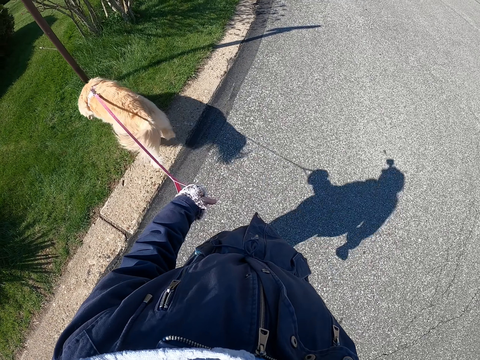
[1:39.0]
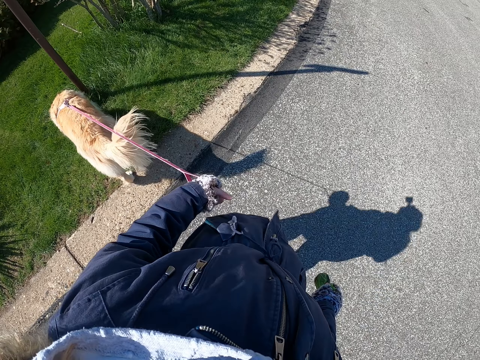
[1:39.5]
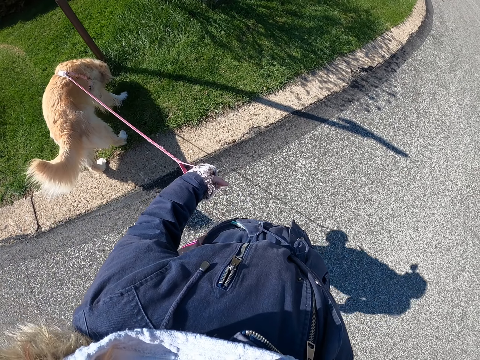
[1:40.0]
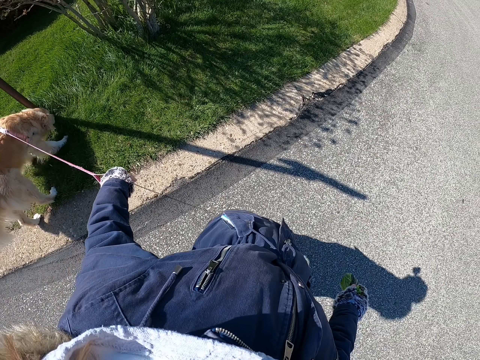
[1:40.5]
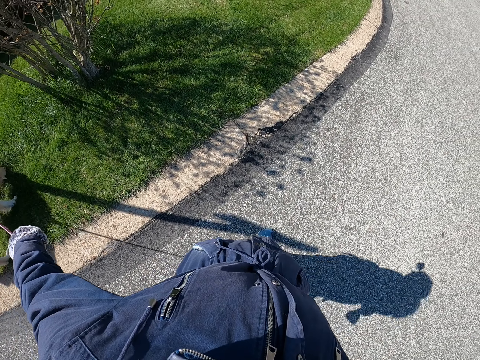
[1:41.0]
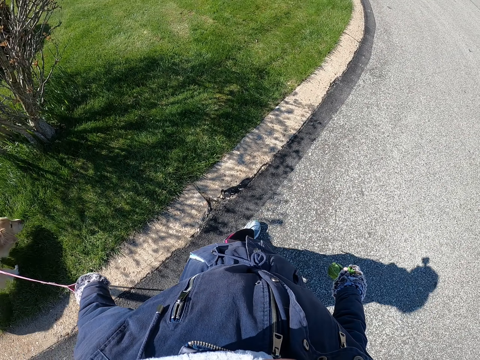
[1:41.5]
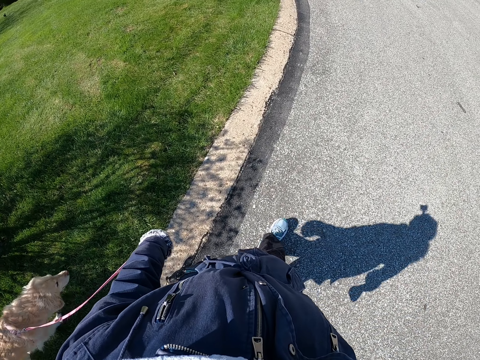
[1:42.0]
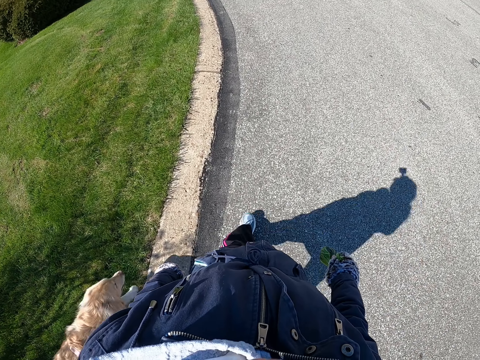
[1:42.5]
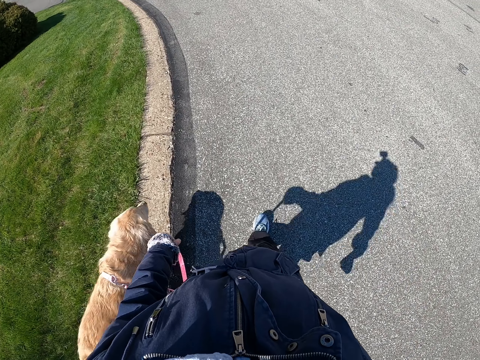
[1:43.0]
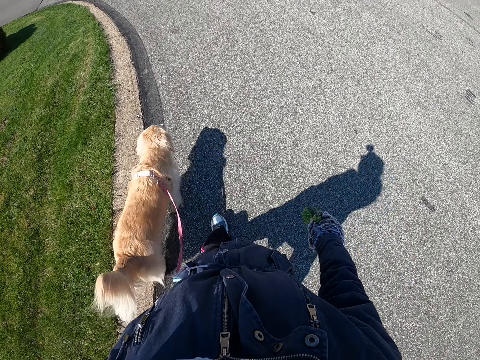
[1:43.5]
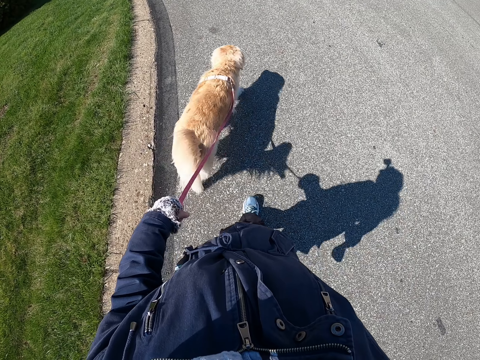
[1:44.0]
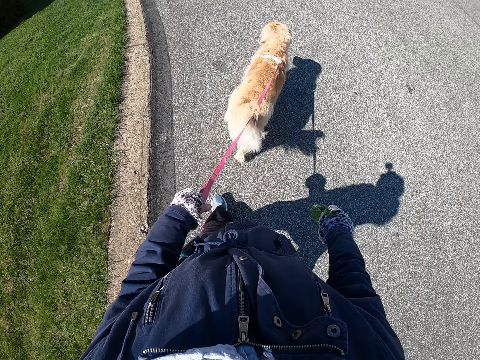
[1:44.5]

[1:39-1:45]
The camera wearer walks around.

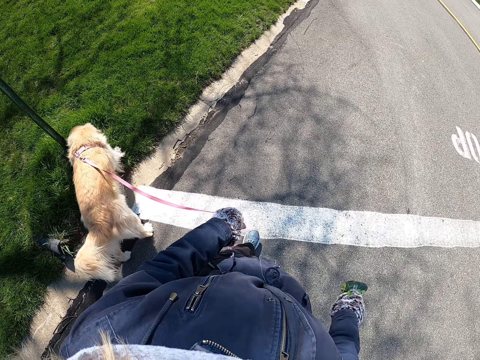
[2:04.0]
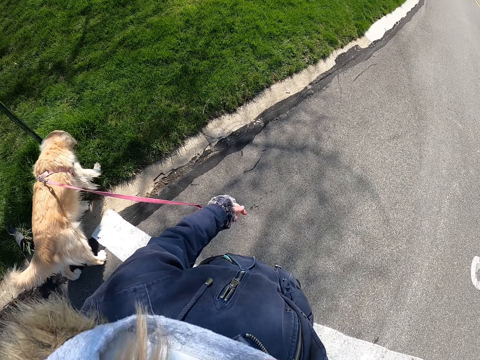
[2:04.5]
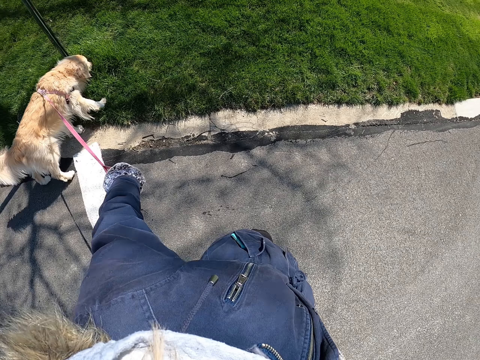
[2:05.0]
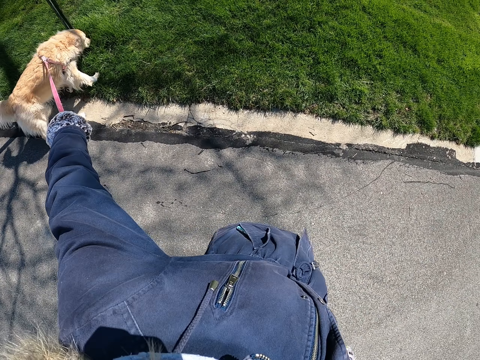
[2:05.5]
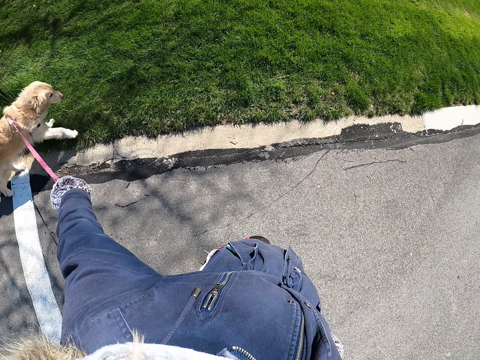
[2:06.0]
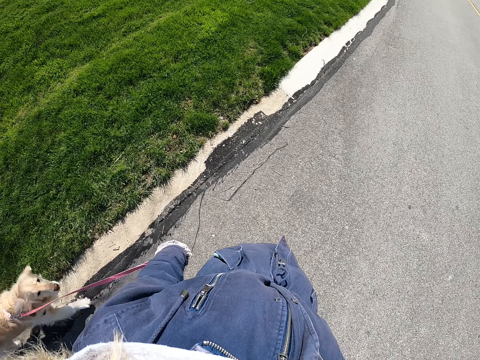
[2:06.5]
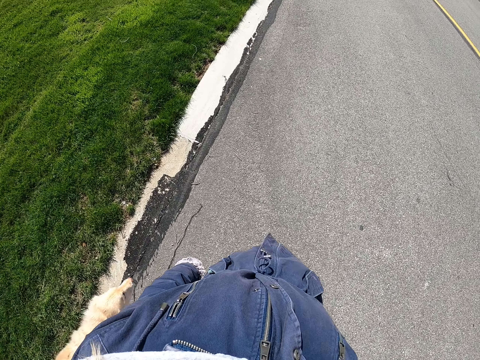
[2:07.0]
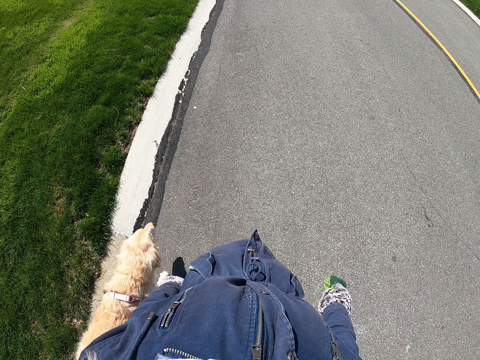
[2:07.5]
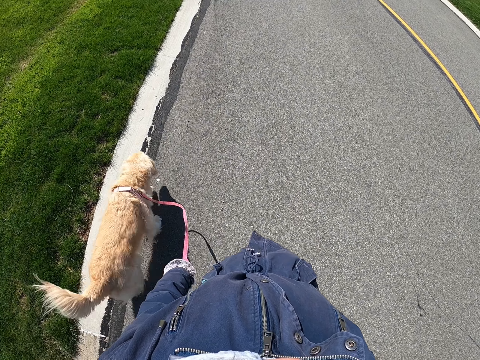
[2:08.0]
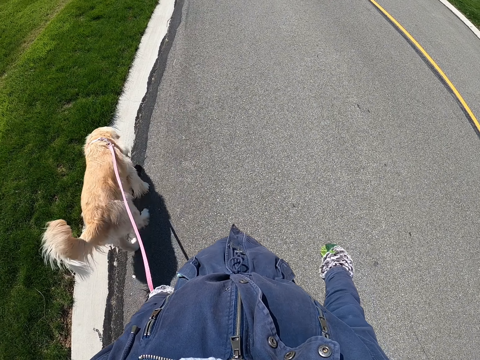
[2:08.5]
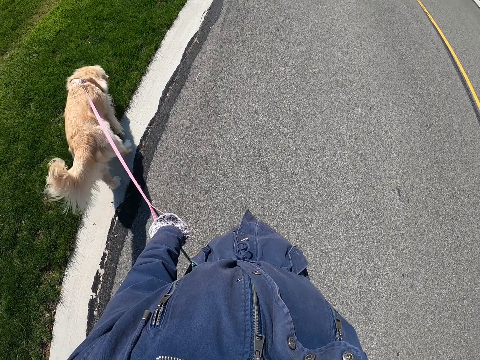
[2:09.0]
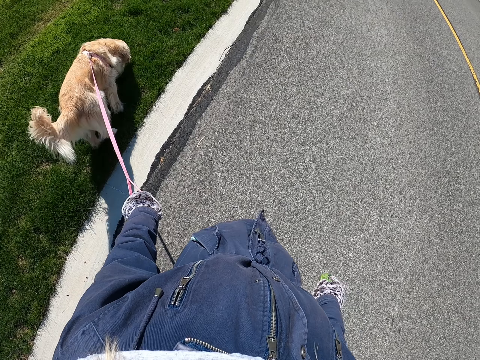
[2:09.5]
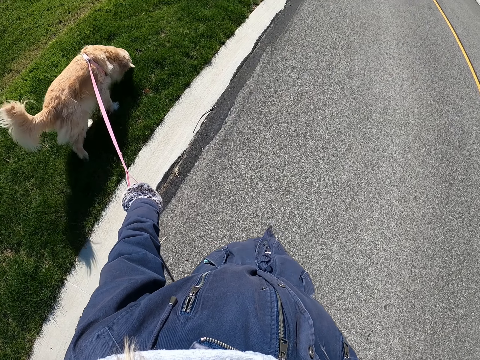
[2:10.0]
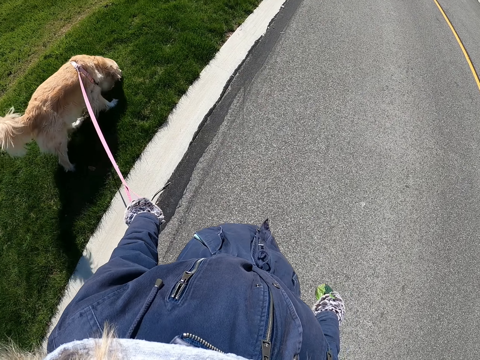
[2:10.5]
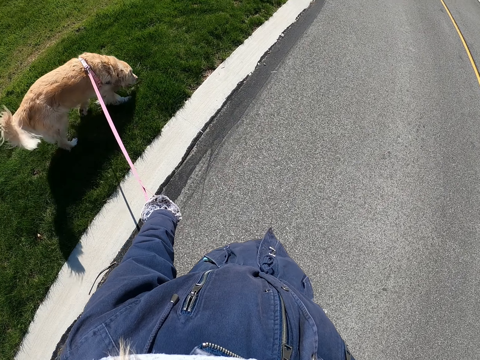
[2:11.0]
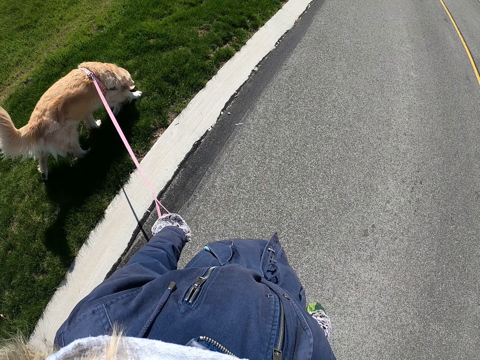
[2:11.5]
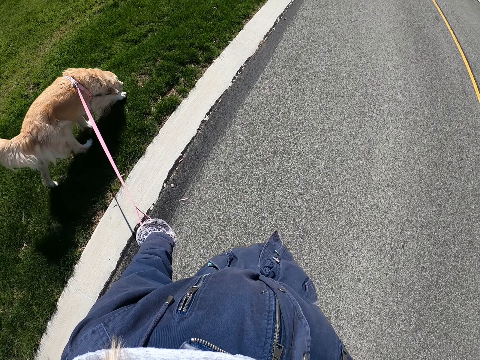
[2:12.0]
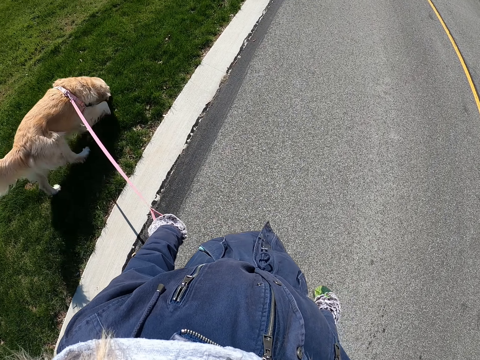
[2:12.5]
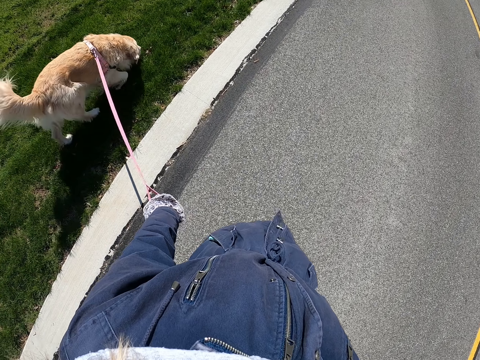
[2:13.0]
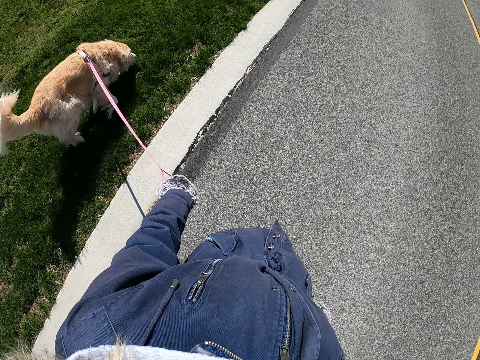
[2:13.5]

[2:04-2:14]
The camera wearer pulls the dog leash. They walk around.

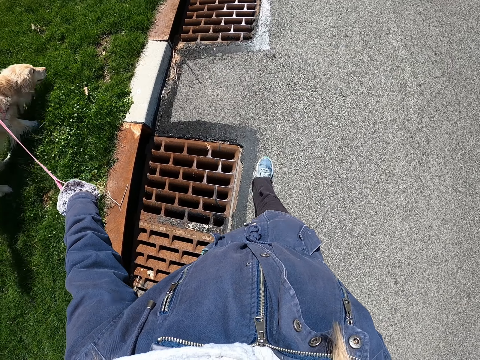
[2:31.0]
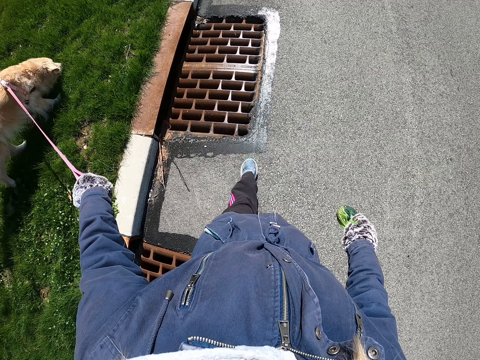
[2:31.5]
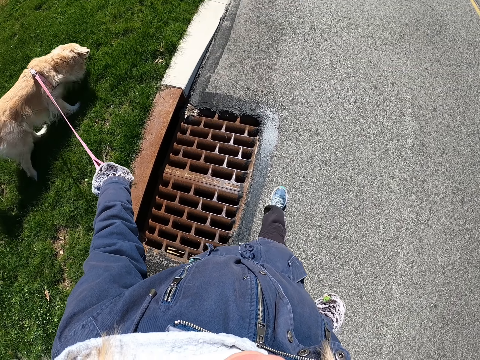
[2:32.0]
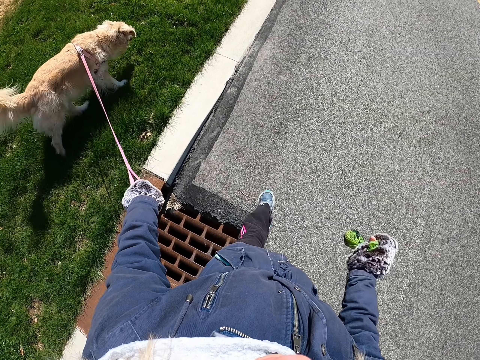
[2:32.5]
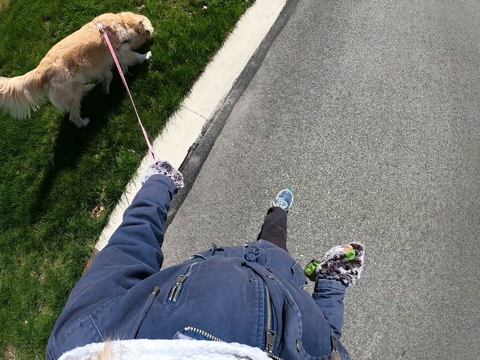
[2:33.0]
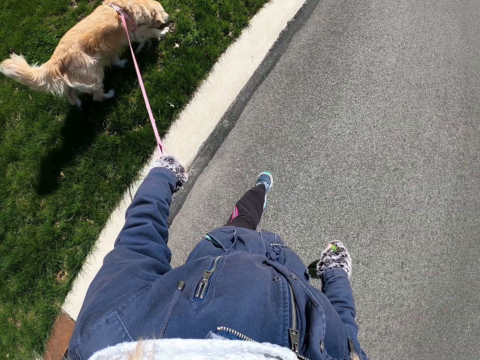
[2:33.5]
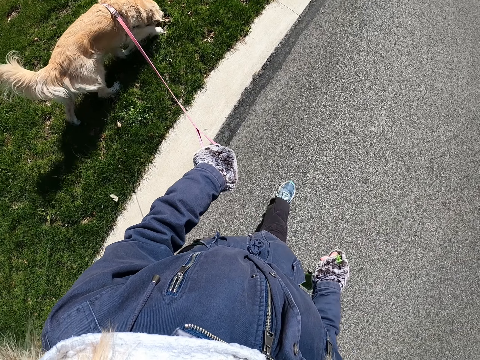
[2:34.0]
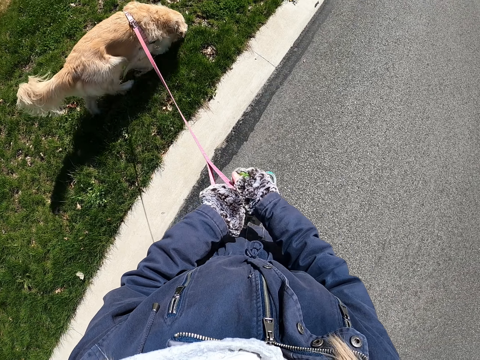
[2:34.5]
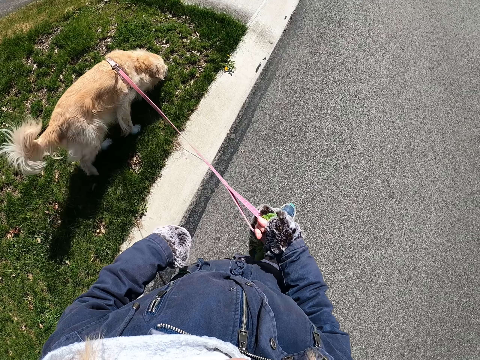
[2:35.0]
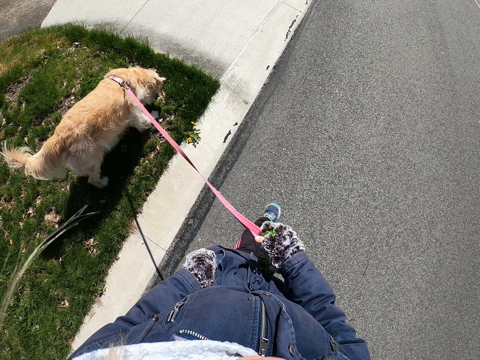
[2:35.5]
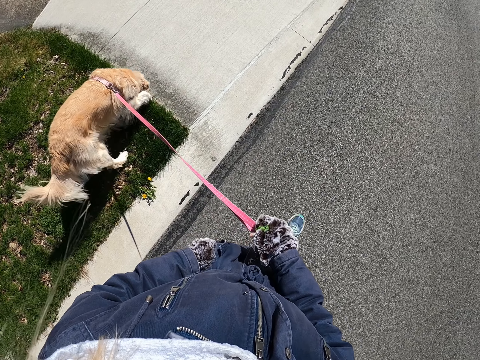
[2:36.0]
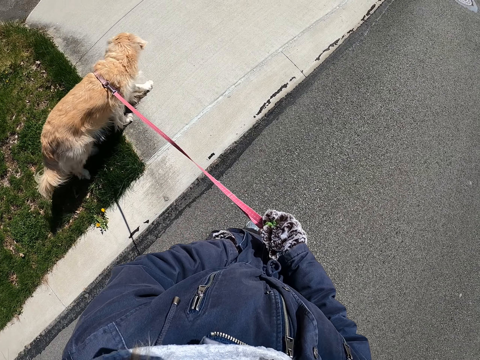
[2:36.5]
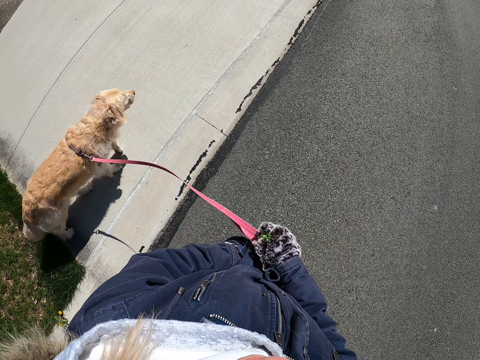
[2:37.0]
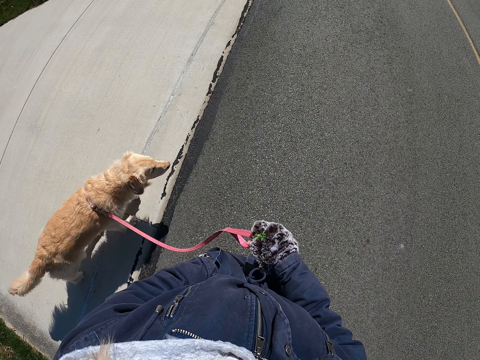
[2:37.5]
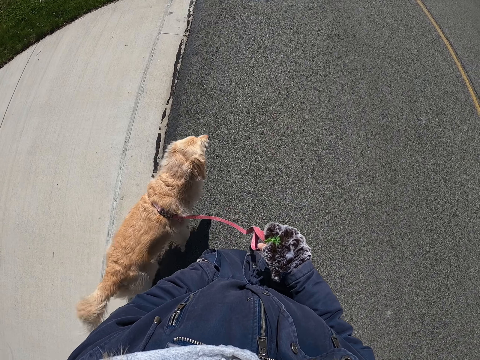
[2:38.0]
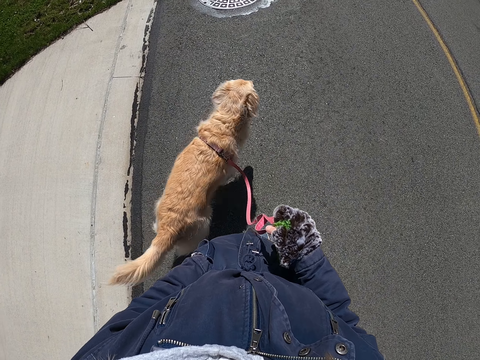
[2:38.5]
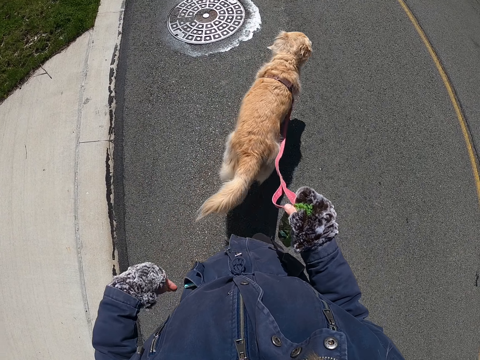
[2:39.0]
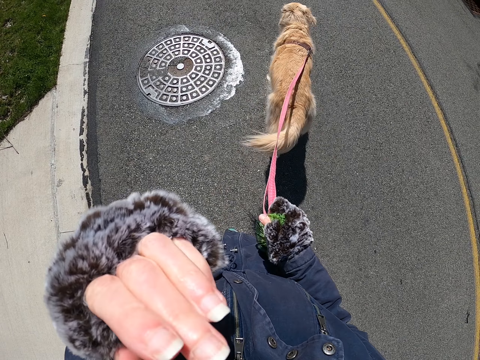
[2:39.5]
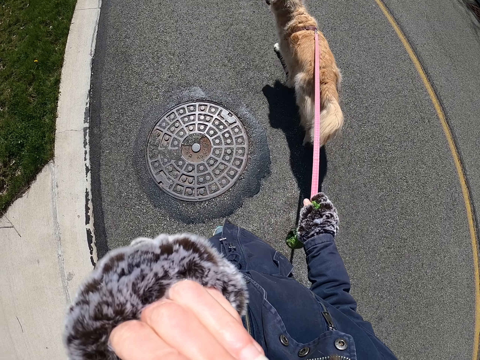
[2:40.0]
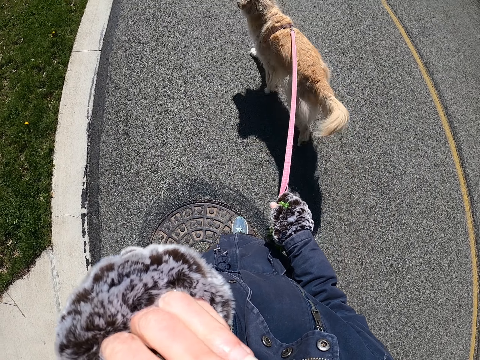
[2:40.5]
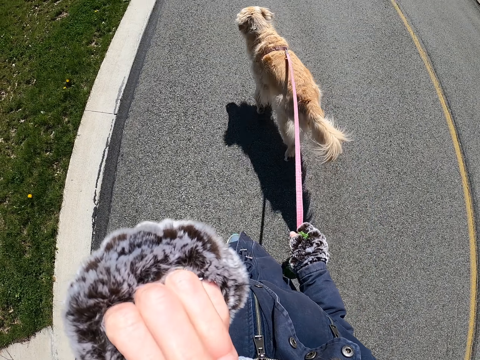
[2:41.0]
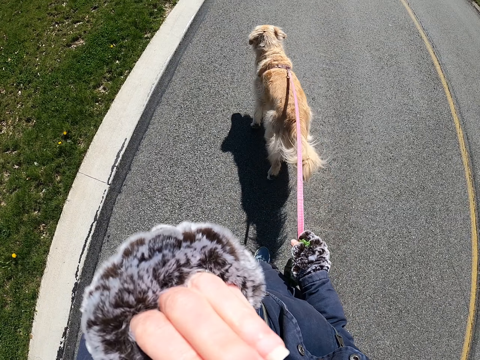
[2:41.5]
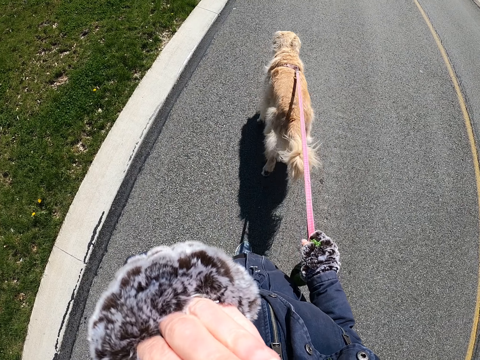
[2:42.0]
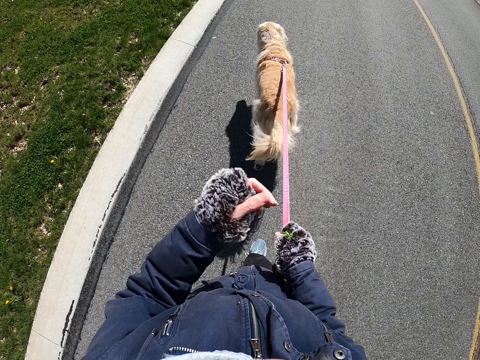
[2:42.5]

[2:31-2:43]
The camera wearer touches the face. They walk a dog on a road. They hold the dog leash with the other hand. They put the left hand in the pocket. They raise the hand and touch the face.
